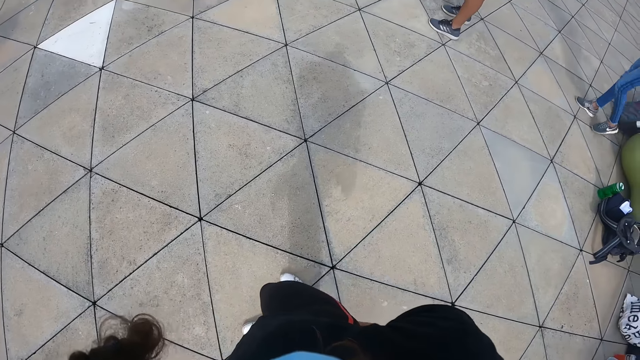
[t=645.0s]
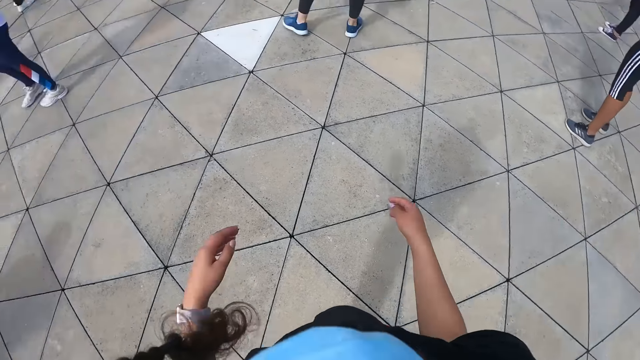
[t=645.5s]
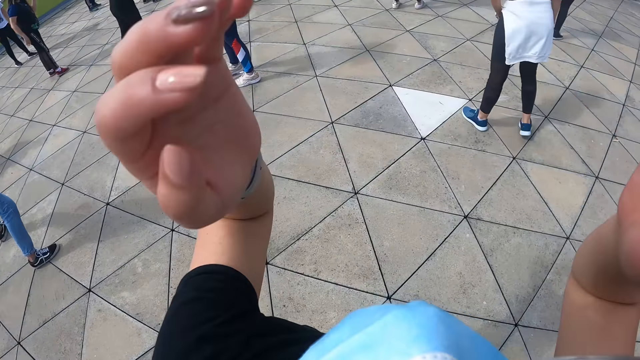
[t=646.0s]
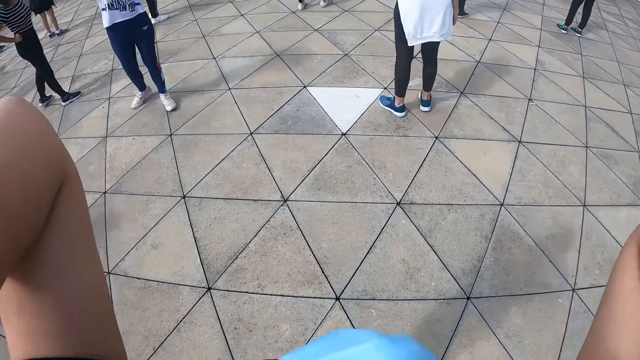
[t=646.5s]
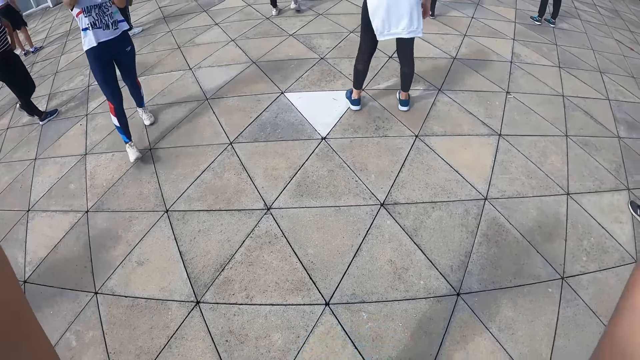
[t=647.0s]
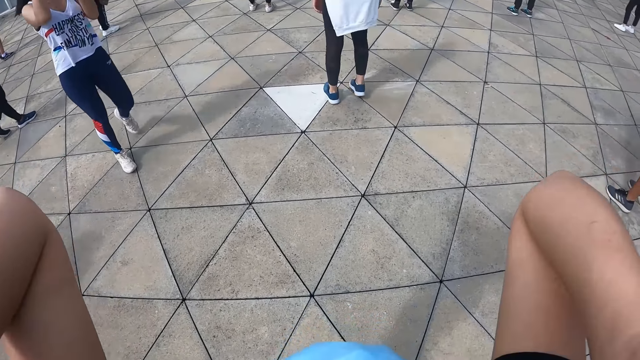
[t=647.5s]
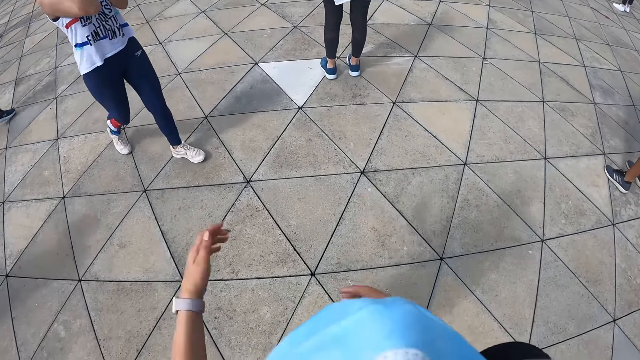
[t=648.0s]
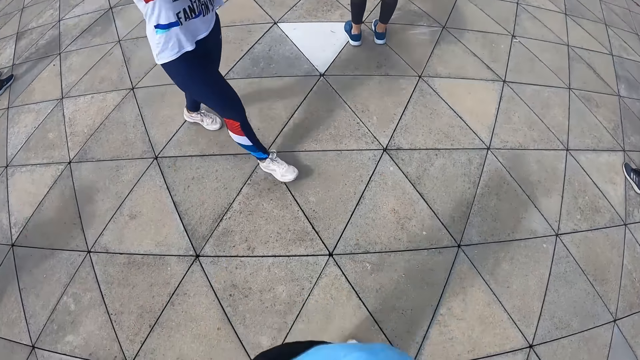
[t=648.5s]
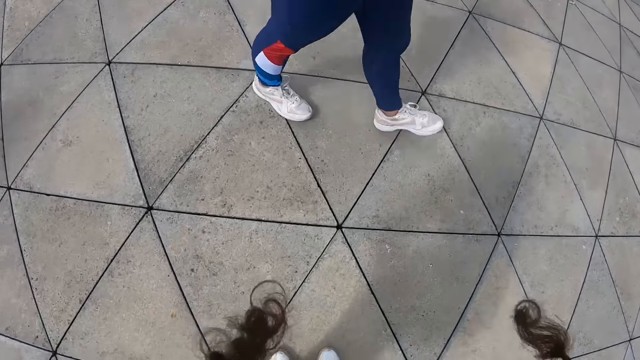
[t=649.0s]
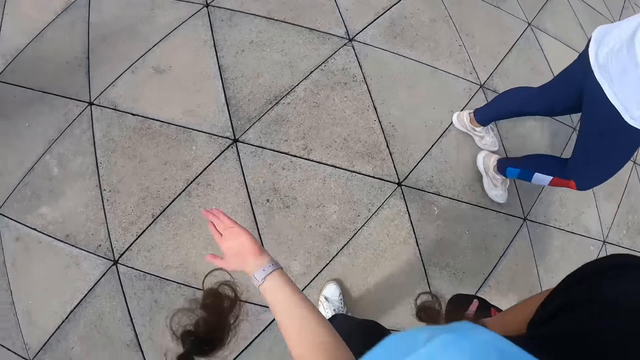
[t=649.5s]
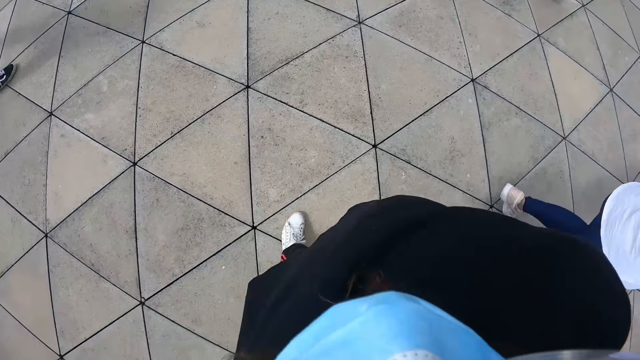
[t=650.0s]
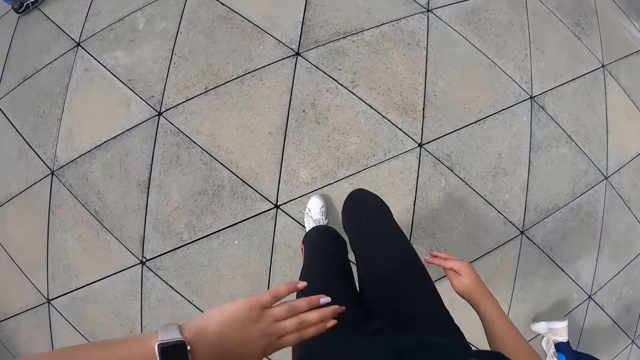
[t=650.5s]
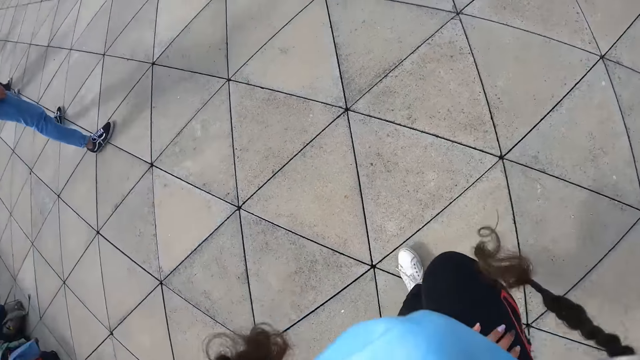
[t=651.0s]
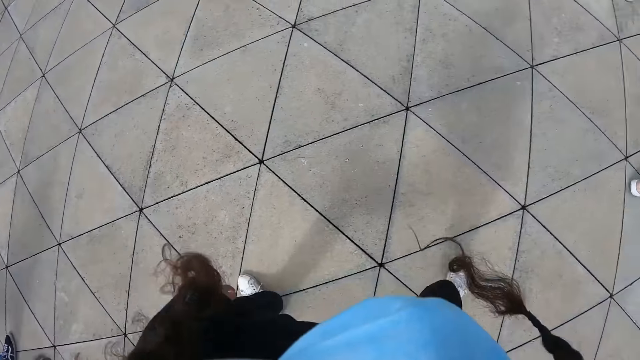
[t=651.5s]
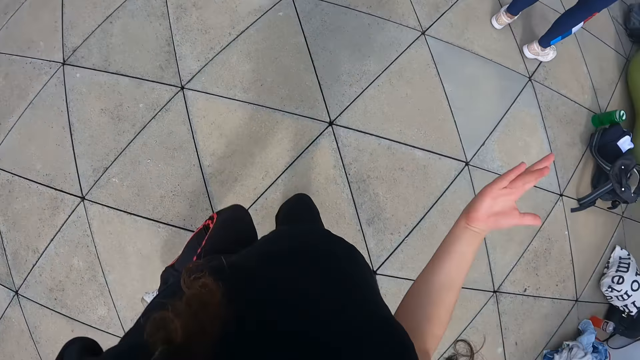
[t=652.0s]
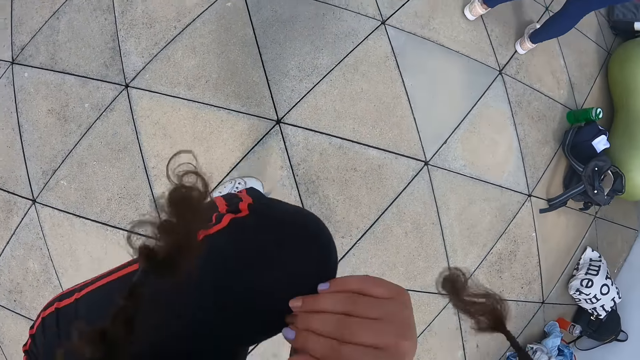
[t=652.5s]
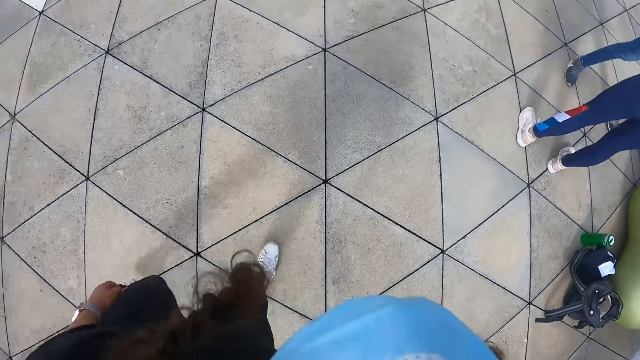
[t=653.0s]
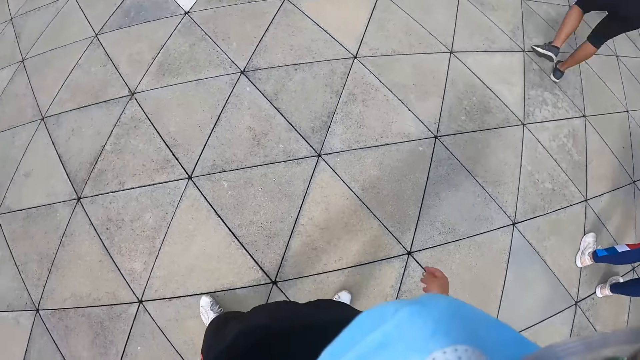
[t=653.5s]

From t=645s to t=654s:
The camera wearer raises both hands to her face. A woman passes in front of the camera wearer. The camera wearer dances.

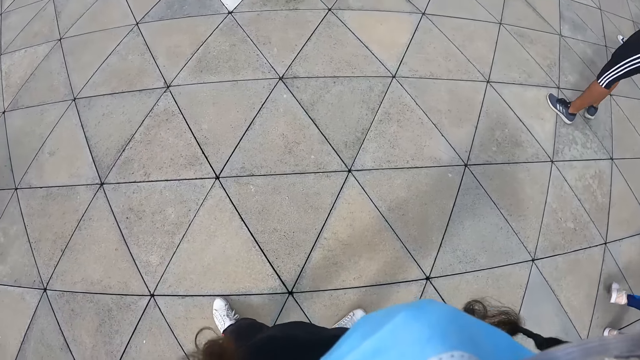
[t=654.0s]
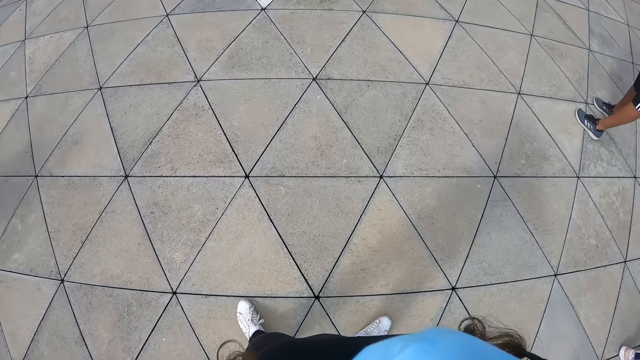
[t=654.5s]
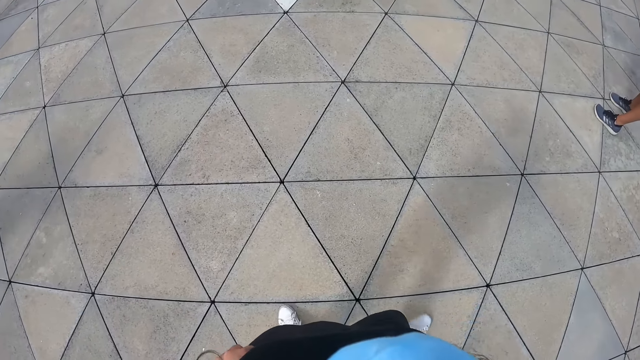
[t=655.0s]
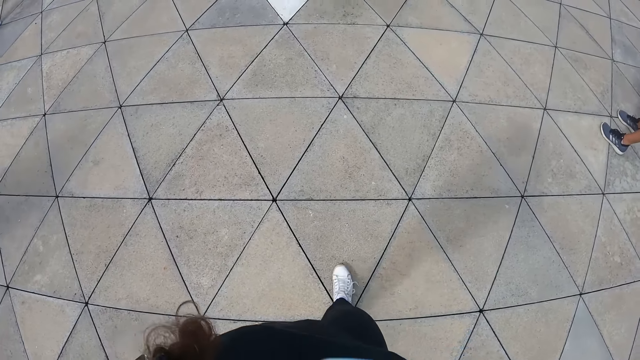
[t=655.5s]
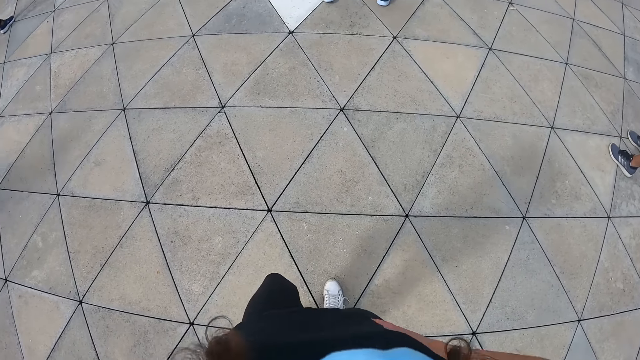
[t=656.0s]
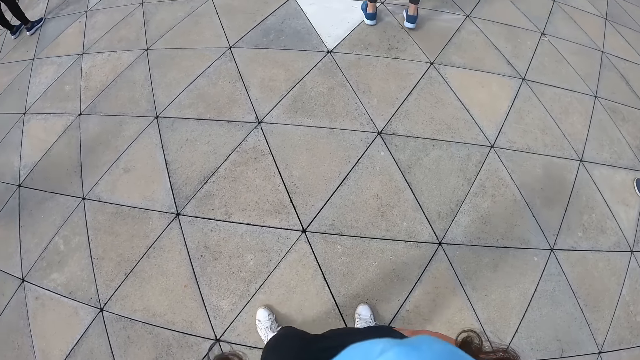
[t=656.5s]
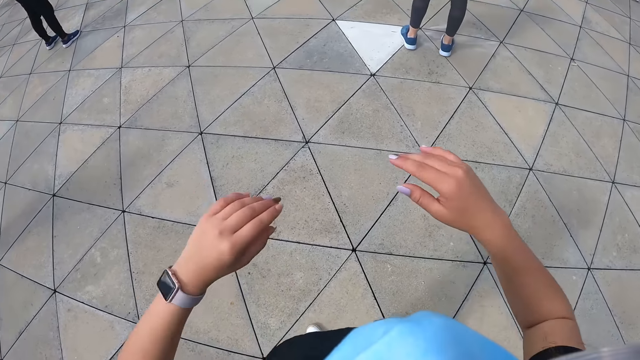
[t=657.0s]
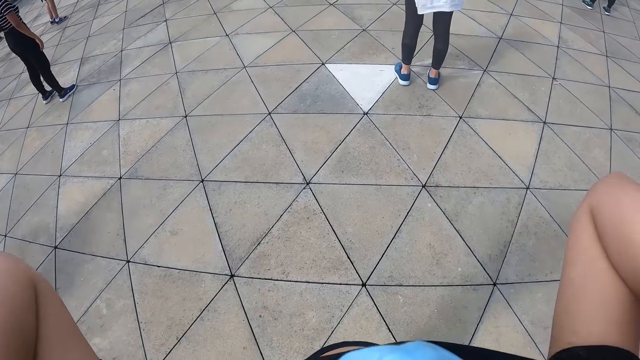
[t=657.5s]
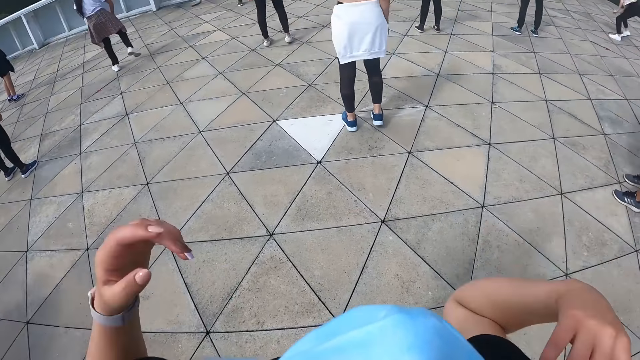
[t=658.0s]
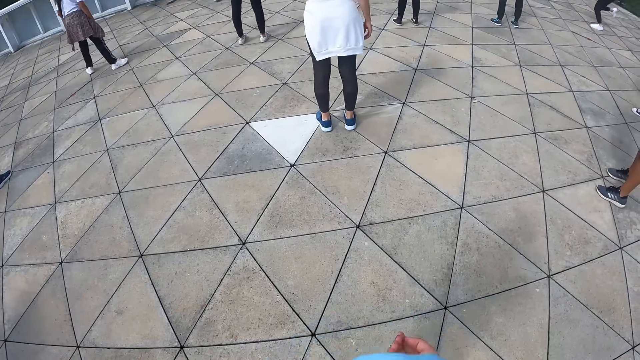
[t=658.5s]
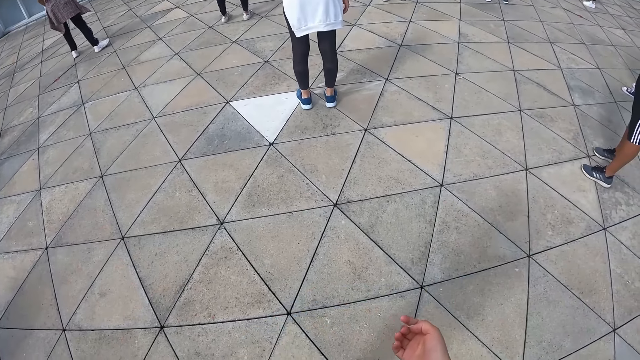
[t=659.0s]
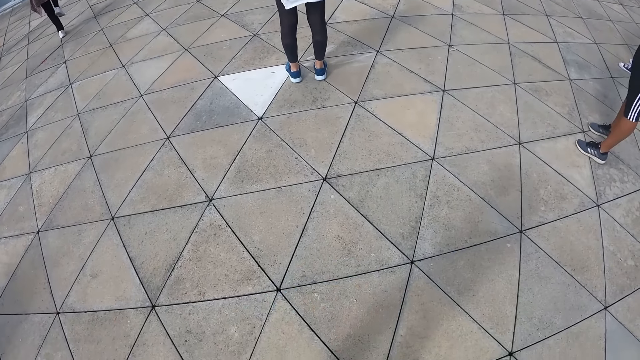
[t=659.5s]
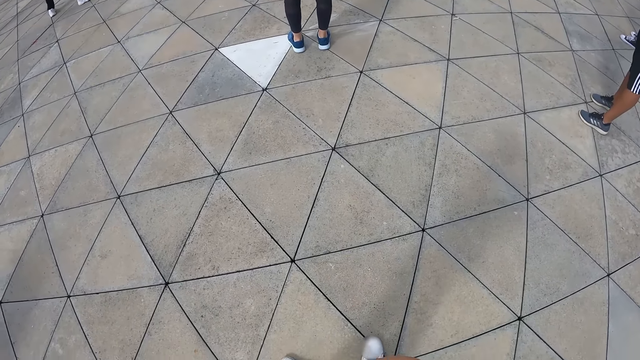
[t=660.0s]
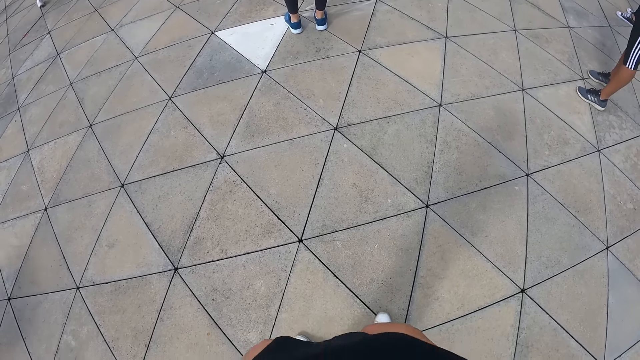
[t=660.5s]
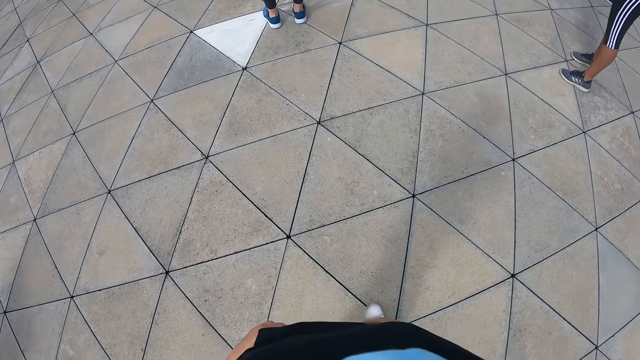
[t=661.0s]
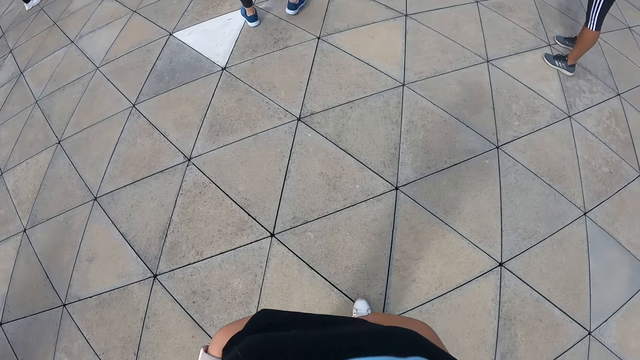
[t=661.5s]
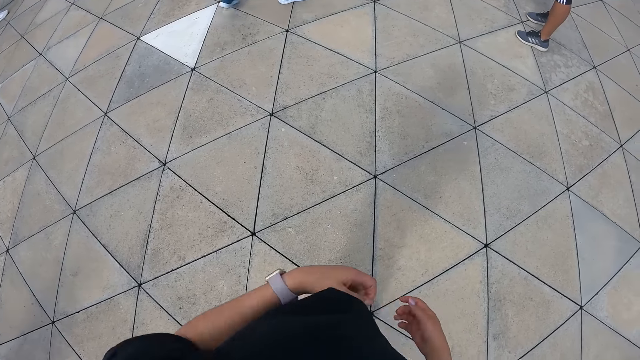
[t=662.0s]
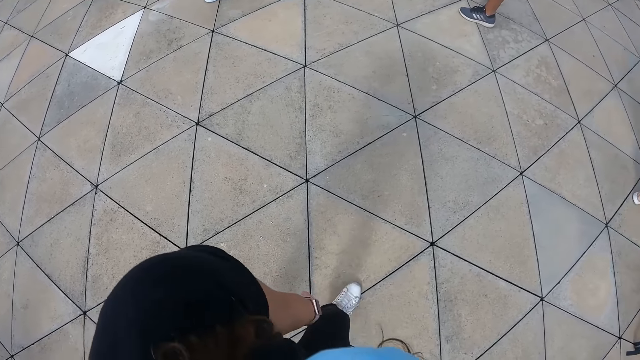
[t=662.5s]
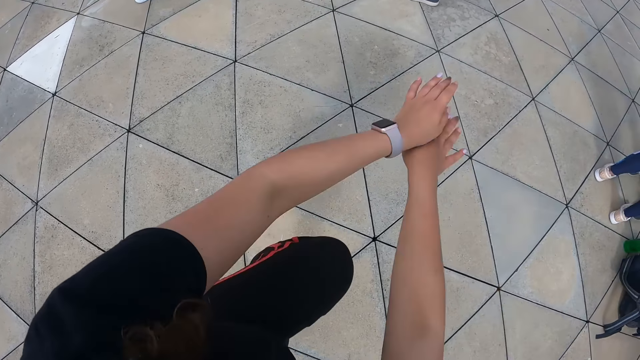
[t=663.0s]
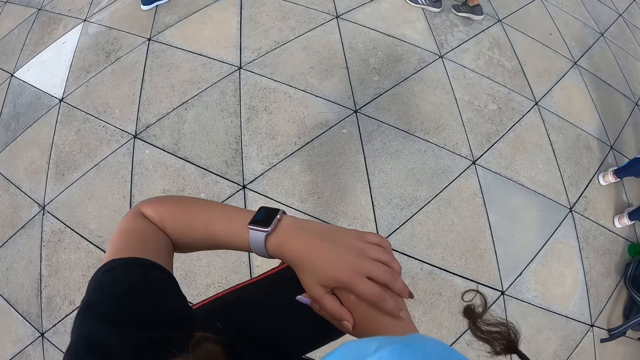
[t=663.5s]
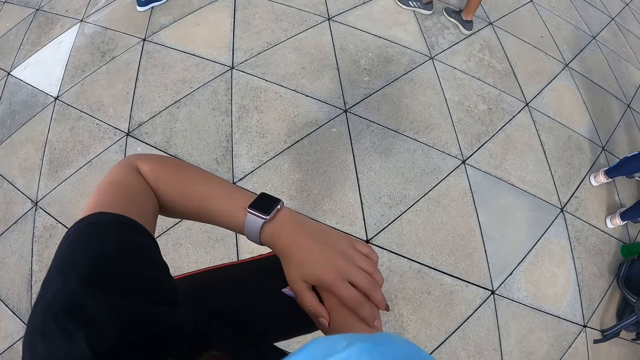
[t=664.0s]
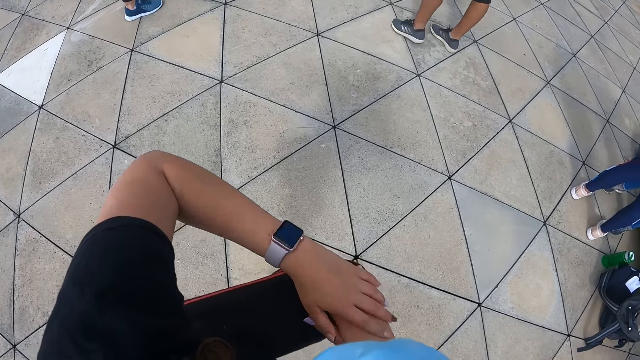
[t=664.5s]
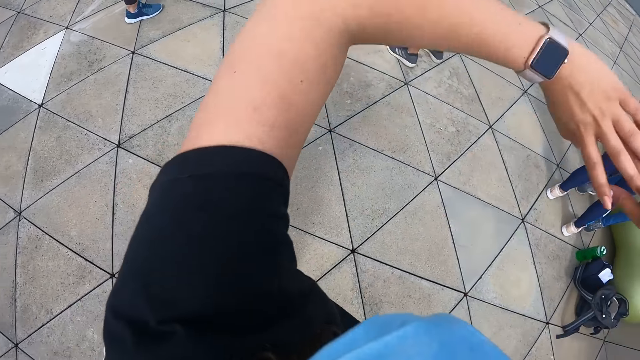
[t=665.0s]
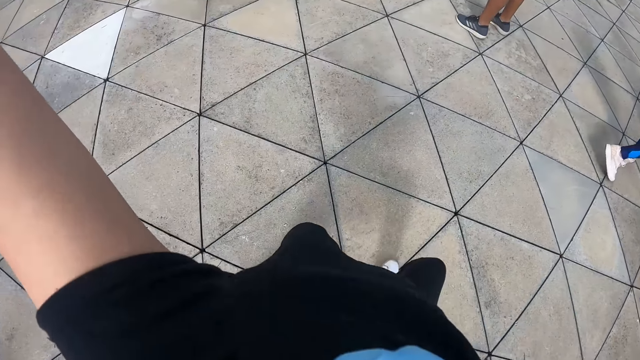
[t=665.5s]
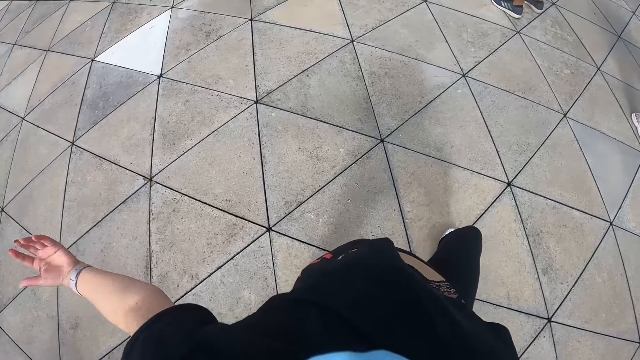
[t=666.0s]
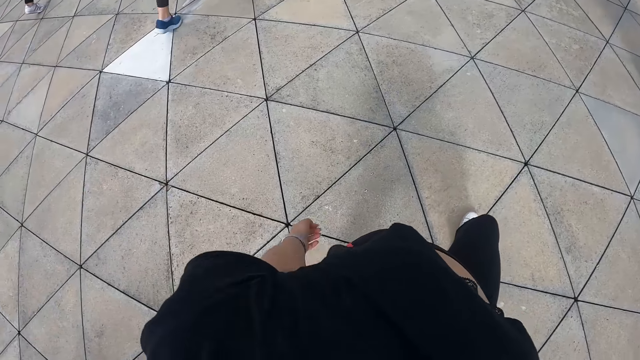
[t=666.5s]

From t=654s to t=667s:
The camera wearer raises both hands to her face. She dances.
